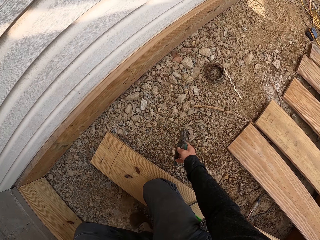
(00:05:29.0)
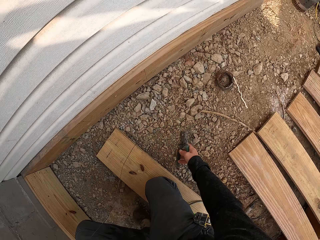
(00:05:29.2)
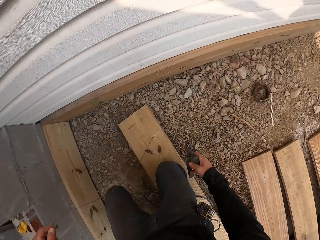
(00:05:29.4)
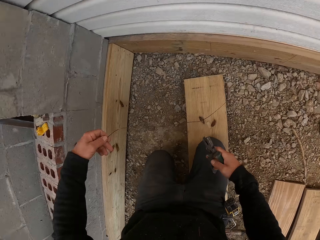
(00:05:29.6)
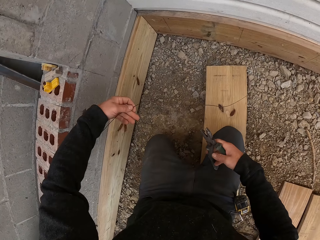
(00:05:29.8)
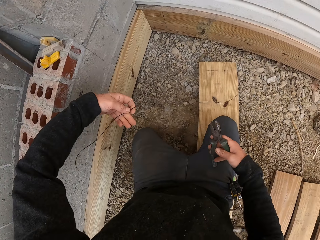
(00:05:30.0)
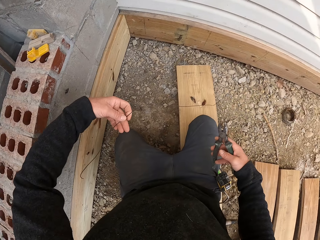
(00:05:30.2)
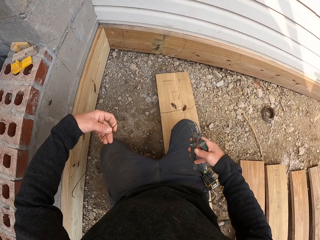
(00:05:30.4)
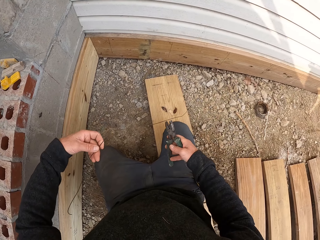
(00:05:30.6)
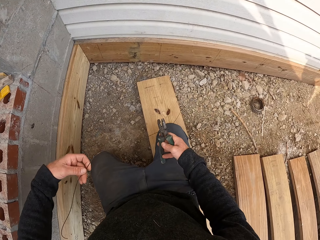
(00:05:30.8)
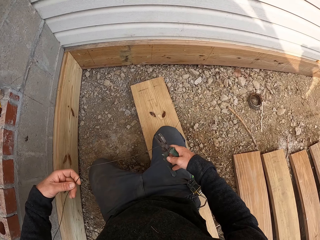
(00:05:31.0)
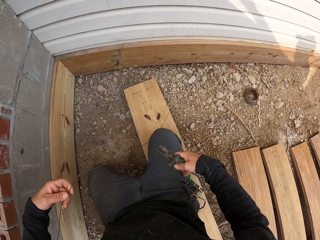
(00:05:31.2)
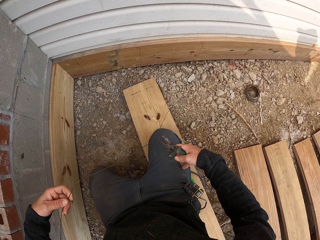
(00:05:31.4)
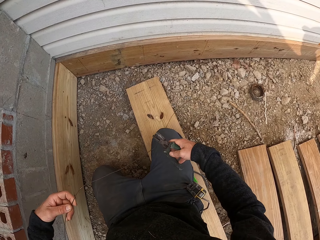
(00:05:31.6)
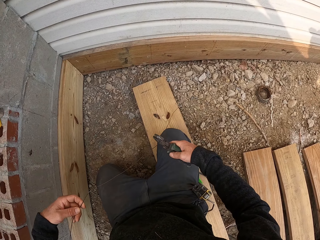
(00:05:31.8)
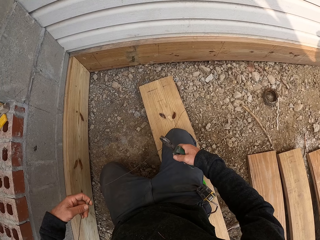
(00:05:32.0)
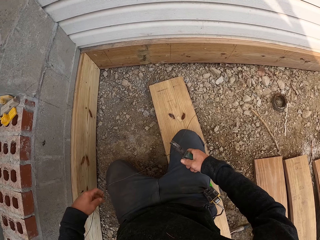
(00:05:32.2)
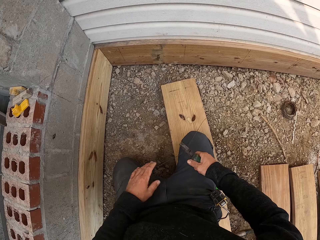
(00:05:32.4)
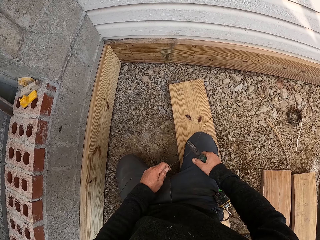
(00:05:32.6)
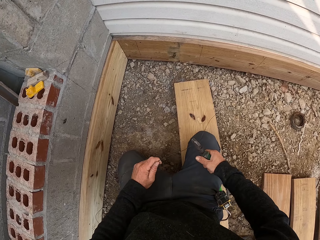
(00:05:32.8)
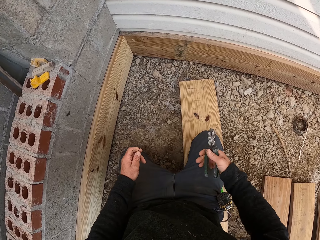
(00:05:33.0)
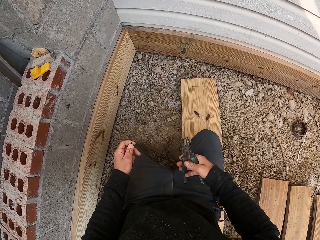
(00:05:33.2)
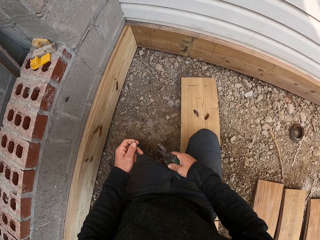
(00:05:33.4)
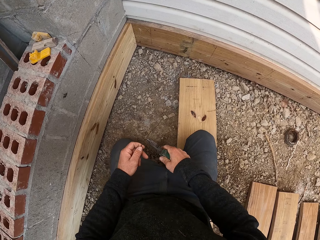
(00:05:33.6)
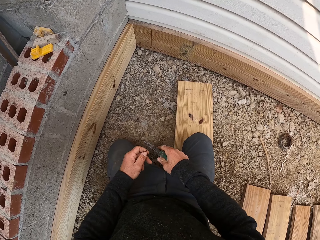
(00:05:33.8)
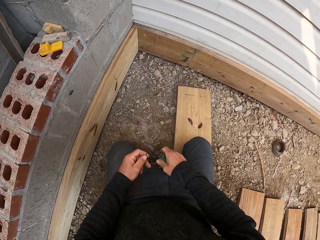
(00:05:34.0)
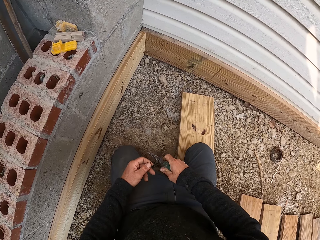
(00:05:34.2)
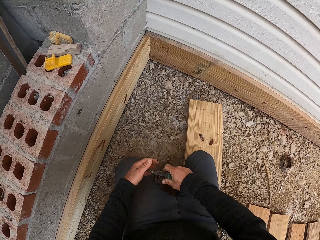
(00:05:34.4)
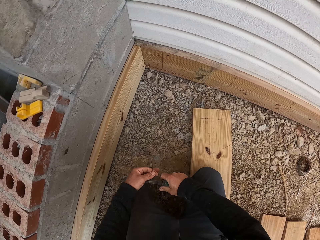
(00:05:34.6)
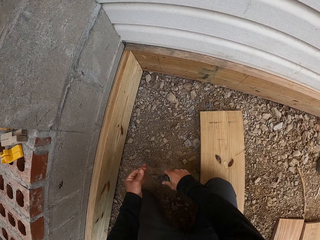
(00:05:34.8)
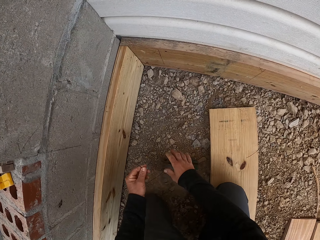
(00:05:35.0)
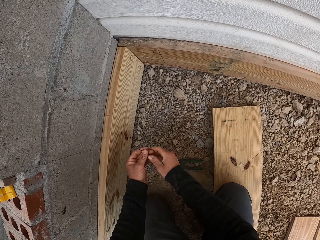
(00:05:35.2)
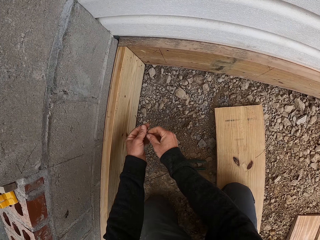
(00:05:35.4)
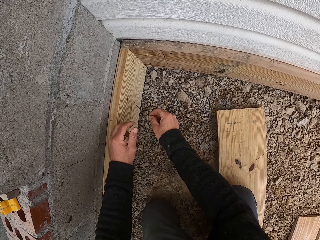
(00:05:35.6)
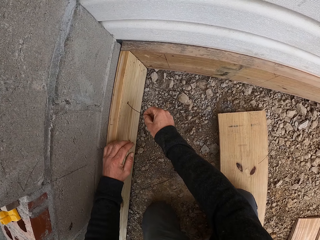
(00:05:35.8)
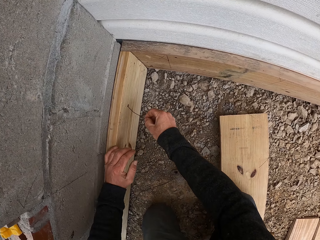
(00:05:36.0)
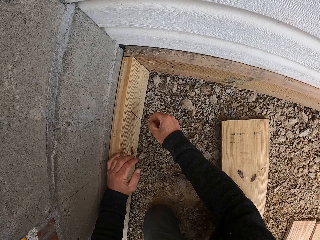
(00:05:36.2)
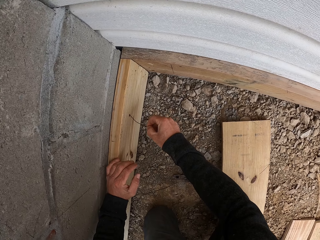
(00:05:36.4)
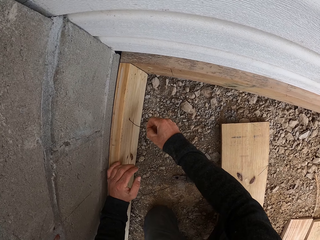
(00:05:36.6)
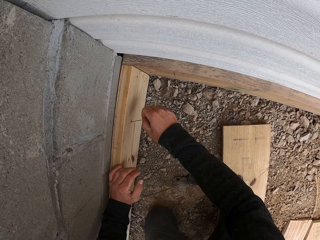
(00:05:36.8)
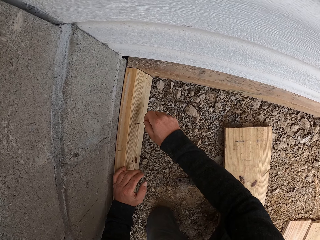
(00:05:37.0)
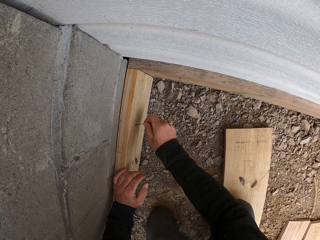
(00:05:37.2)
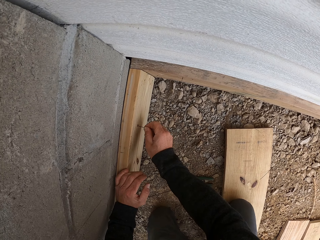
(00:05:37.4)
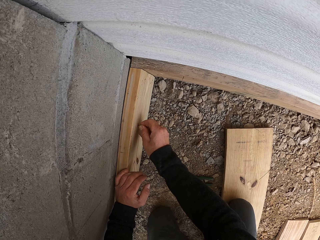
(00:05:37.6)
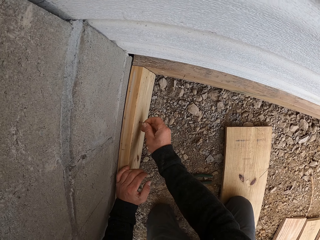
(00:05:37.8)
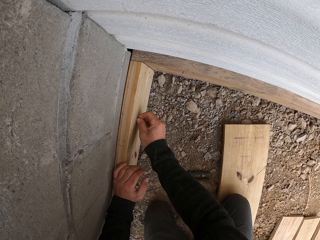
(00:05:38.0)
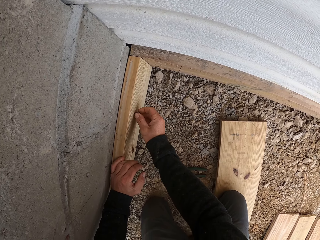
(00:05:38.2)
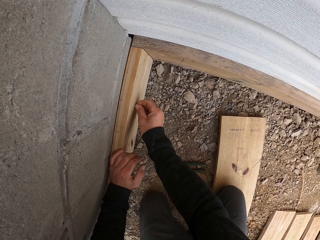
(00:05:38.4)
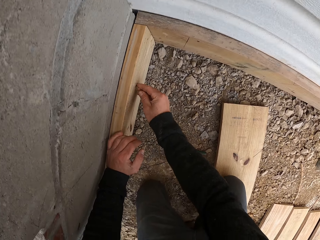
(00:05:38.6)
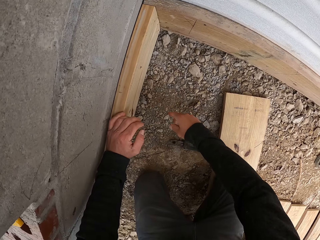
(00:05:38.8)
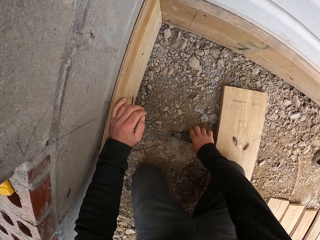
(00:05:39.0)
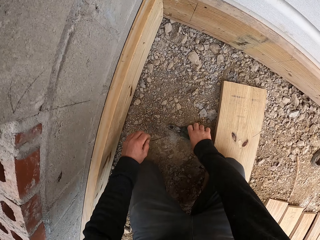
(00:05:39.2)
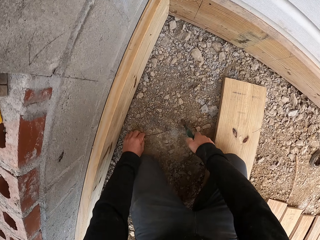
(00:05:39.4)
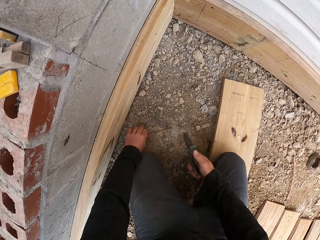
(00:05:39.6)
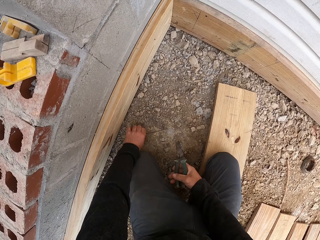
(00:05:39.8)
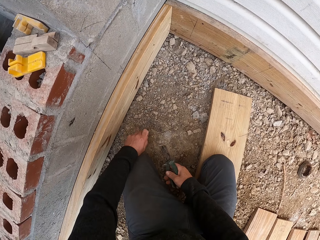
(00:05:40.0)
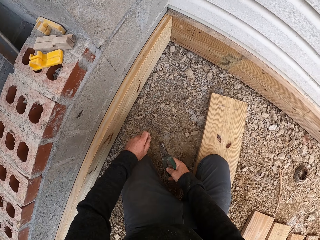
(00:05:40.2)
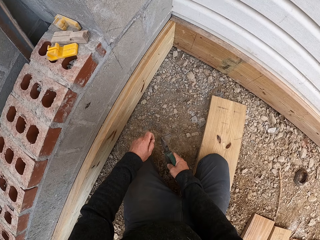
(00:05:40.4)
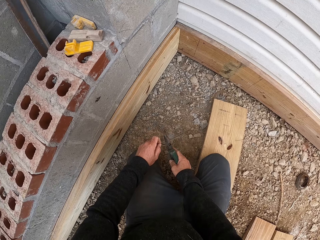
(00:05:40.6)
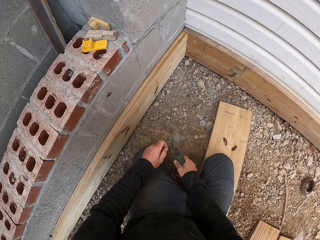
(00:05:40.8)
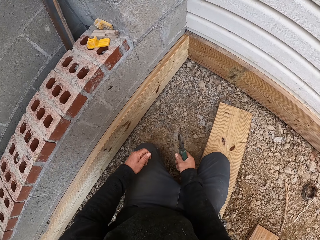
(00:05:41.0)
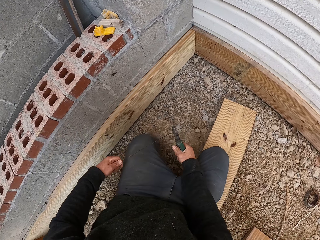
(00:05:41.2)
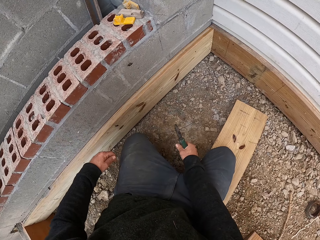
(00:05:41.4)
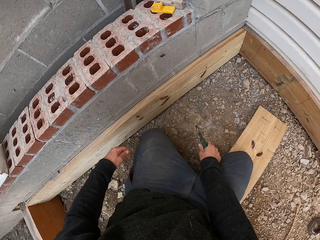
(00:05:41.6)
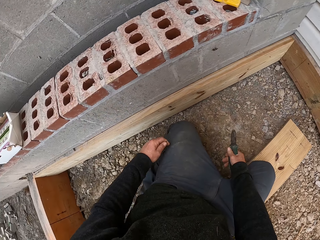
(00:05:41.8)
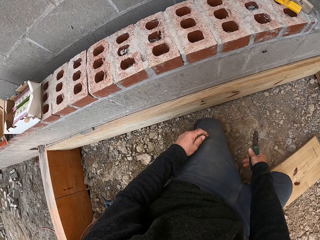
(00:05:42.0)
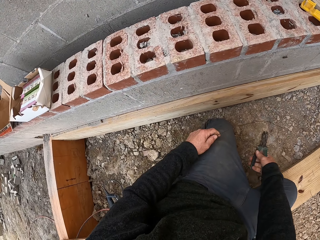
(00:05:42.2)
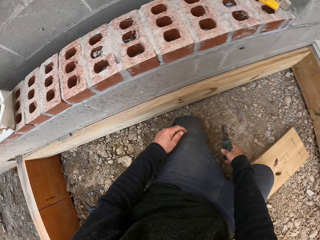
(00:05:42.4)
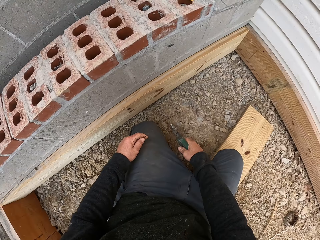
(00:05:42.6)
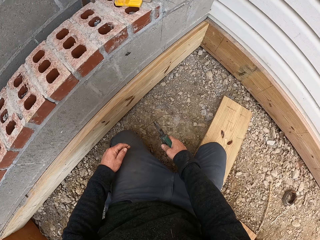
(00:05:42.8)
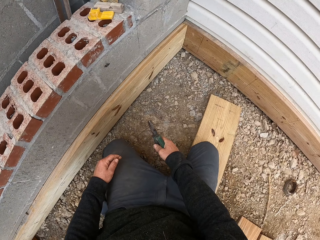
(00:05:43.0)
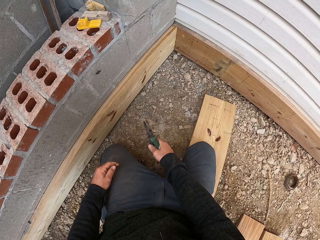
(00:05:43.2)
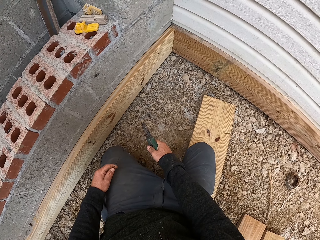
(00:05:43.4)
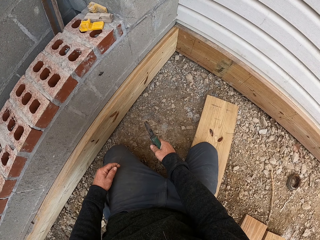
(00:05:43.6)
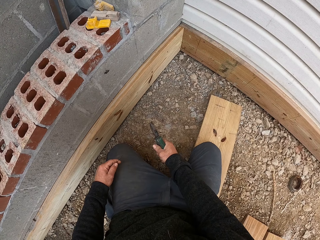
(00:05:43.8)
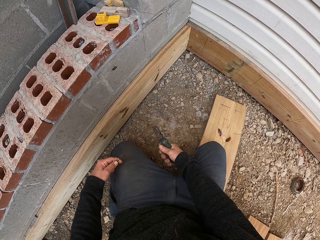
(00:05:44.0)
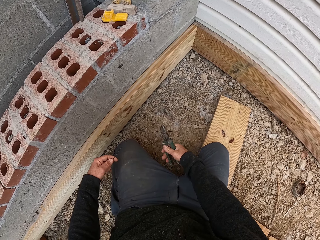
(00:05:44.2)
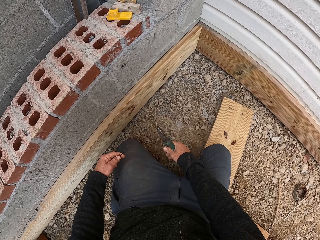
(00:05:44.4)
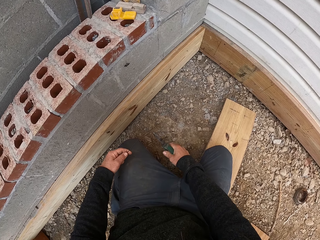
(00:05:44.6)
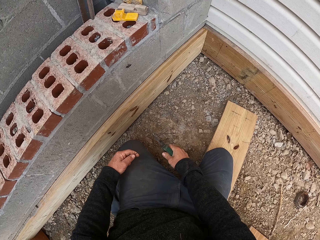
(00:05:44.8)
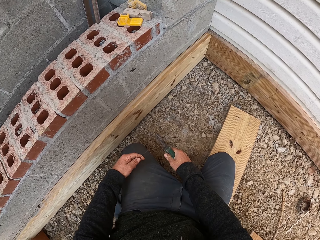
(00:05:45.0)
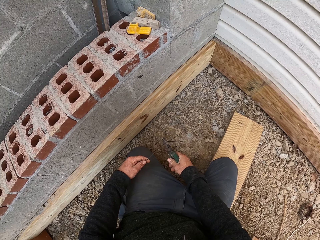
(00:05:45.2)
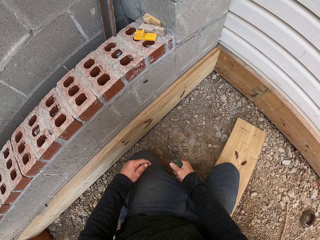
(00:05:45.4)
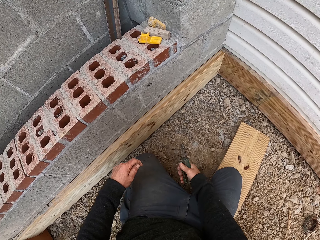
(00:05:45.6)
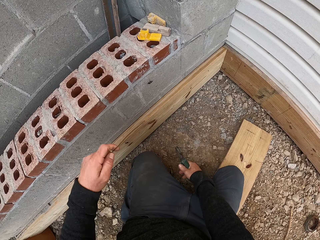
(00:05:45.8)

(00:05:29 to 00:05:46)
The camera wearer holds a wire. They kneel on the piece of wood. They cut the wire with the pliers. They straighten the wire with the pliers. They insert the wire in the wood. They pick up the pliers. They cut the wire. They put the piece of wire on the wall.

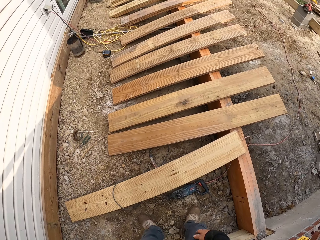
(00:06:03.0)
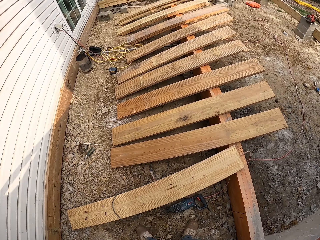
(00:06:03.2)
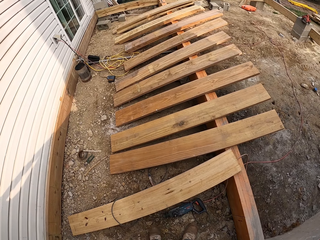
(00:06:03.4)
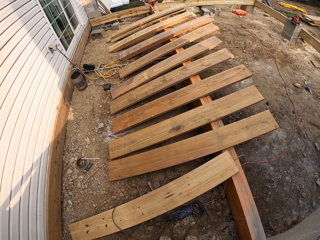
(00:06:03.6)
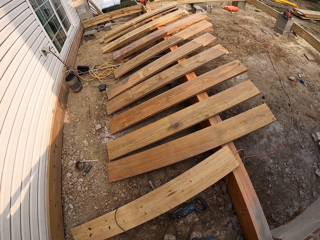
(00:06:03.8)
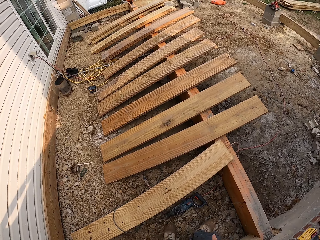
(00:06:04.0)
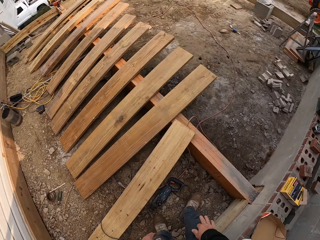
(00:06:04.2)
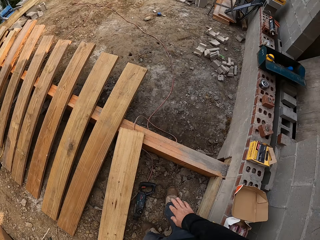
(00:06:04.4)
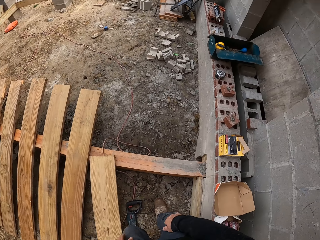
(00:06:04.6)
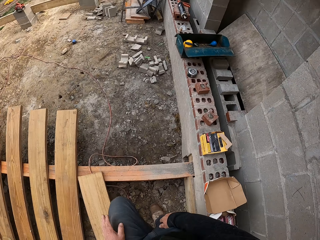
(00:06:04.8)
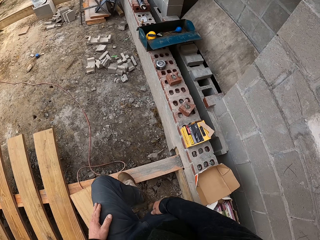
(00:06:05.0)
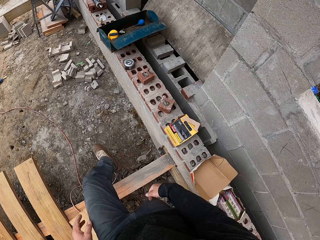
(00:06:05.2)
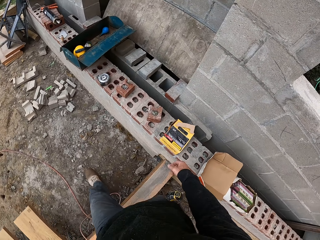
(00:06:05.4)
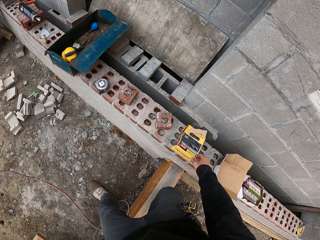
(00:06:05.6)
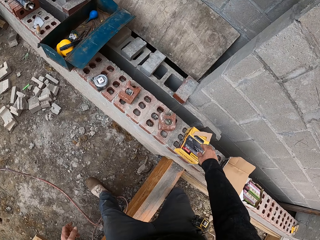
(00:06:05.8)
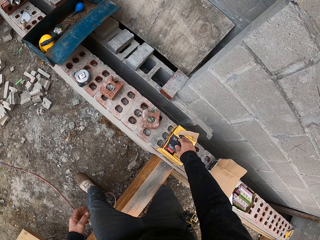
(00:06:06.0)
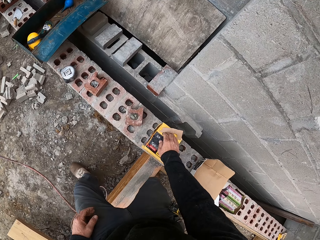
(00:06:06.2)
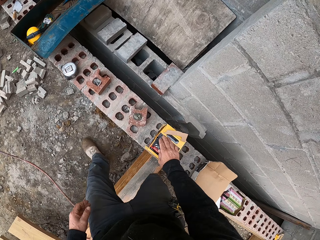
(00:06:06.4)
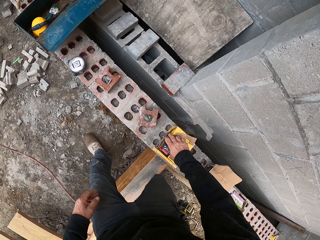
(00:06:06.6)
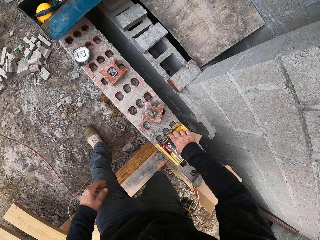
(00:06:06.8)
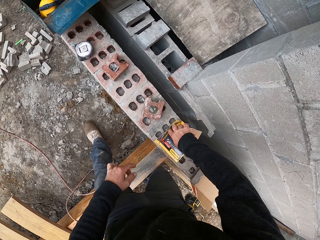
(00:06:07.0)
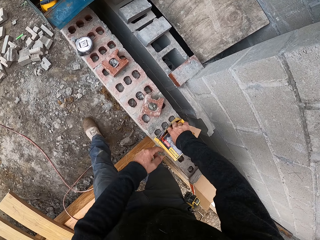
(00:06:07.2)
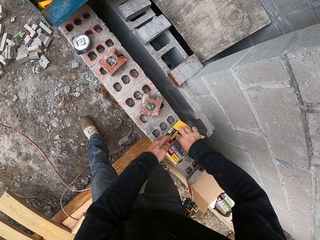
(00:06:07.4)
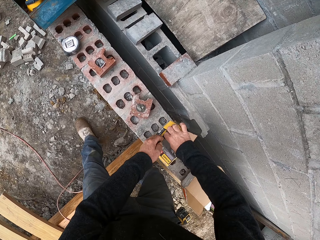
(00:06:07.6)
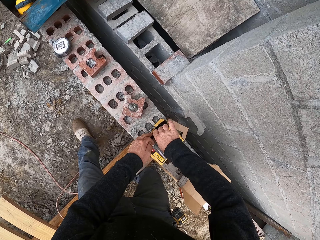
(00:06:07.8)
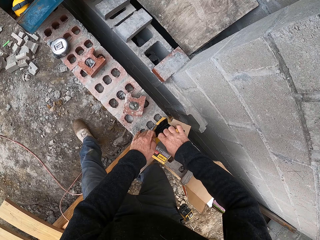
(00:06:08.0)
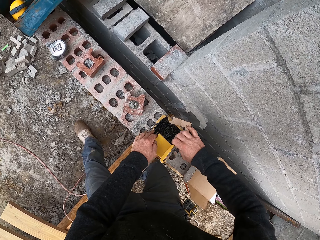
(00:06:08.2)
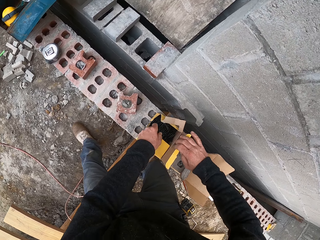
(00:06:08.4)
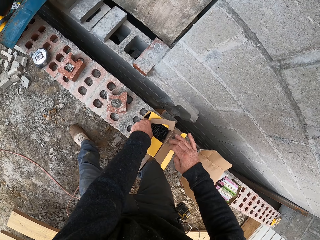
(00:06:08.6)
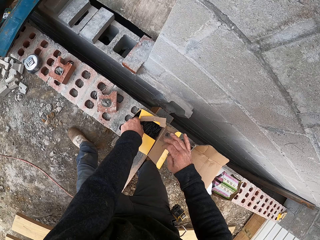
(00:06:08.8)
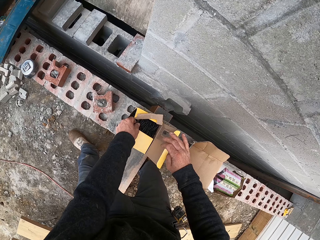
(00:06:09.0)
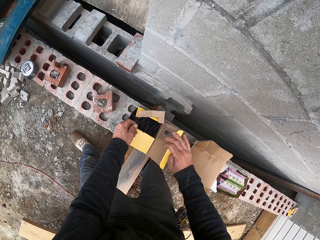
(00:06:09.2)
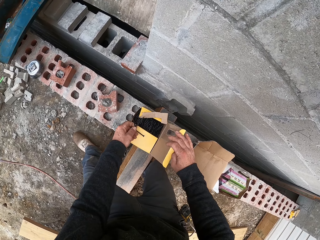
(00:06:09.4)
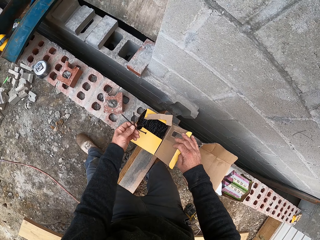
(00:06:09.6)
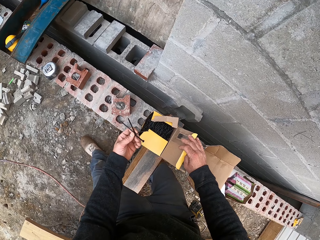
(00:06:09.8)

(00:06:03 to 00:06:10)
The camera wearer throws down the pliers. They walk. They open the box.
